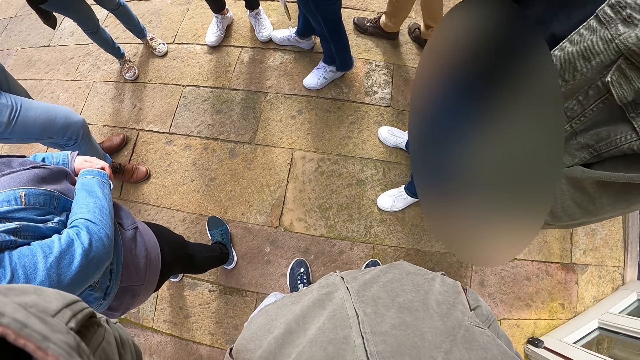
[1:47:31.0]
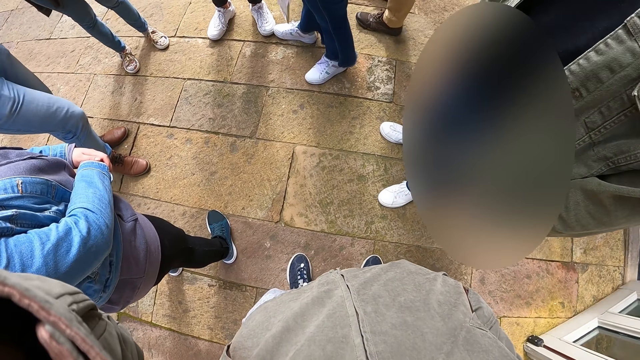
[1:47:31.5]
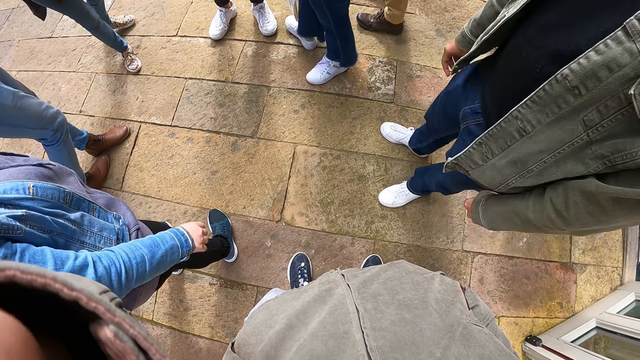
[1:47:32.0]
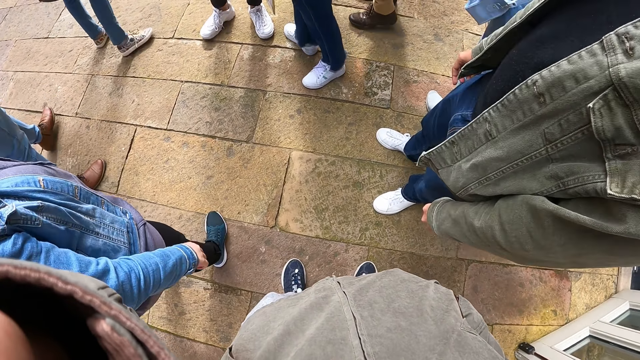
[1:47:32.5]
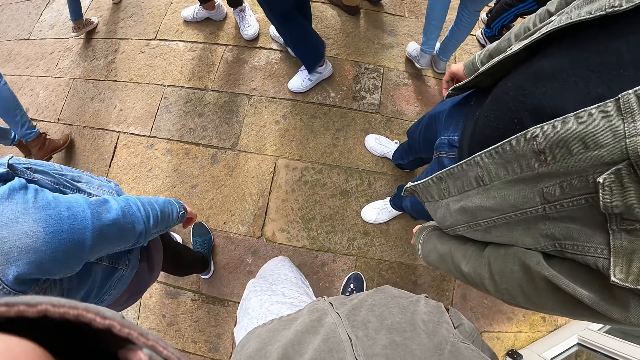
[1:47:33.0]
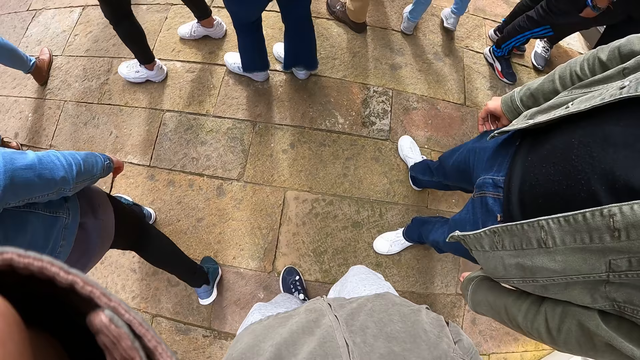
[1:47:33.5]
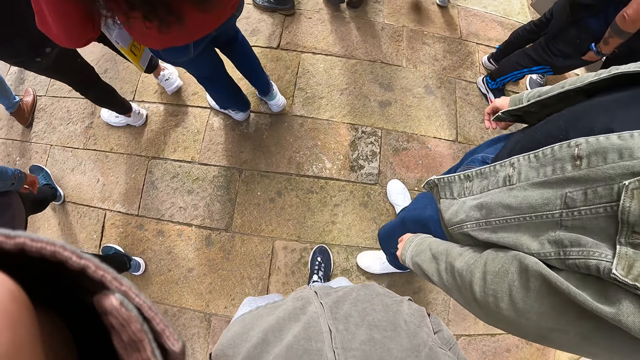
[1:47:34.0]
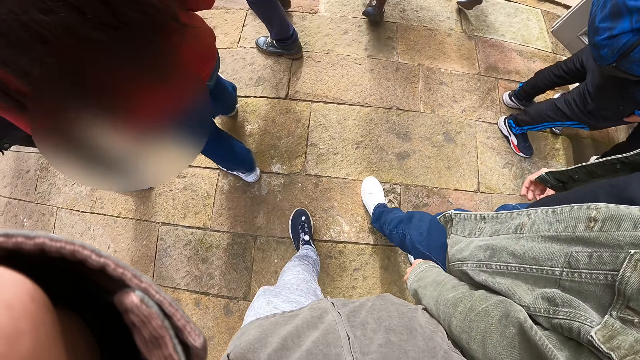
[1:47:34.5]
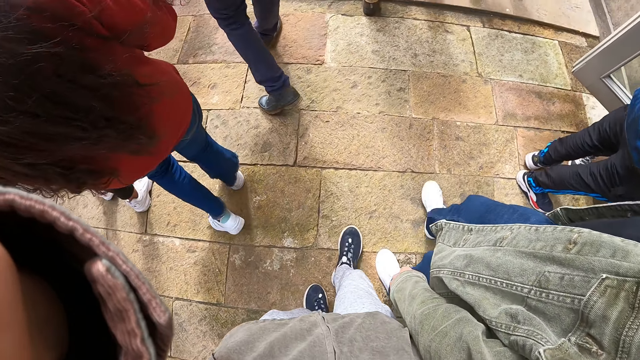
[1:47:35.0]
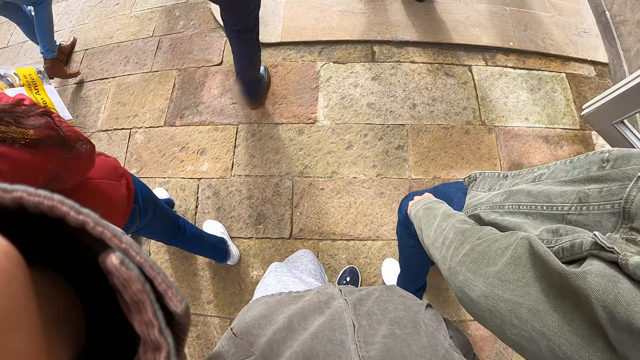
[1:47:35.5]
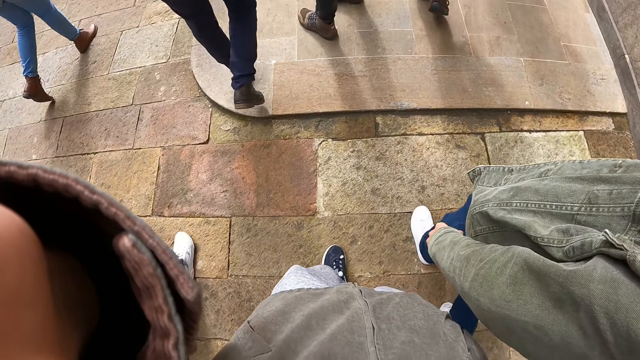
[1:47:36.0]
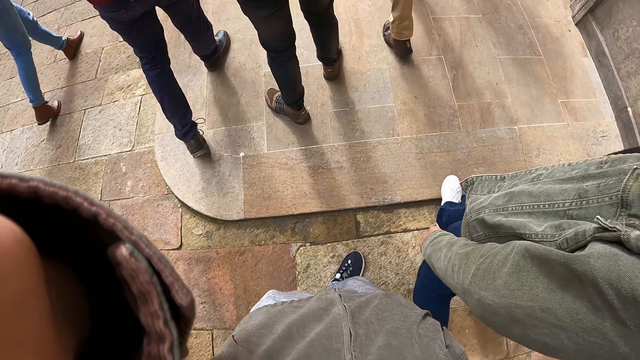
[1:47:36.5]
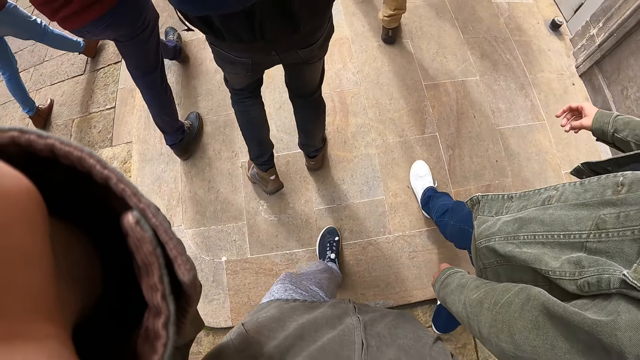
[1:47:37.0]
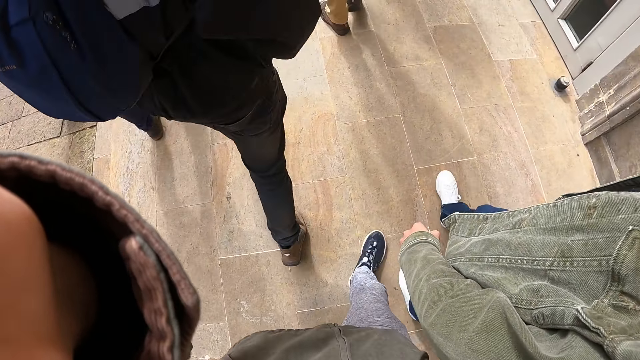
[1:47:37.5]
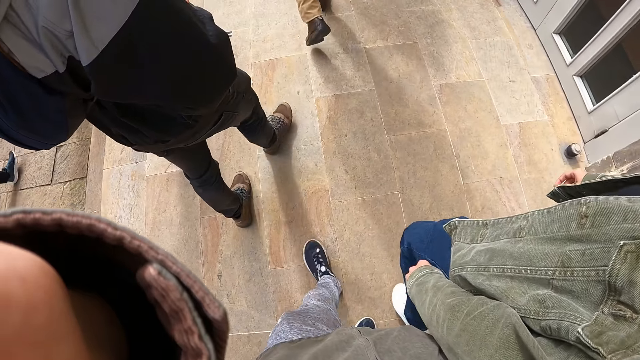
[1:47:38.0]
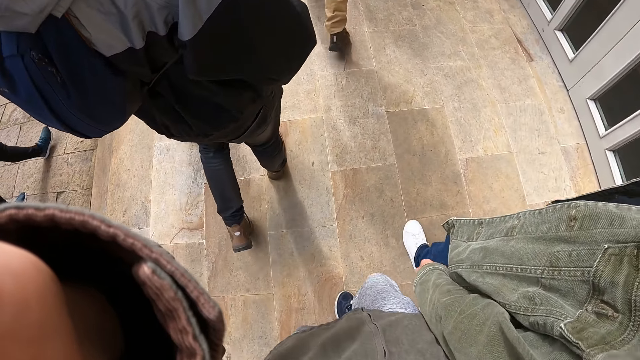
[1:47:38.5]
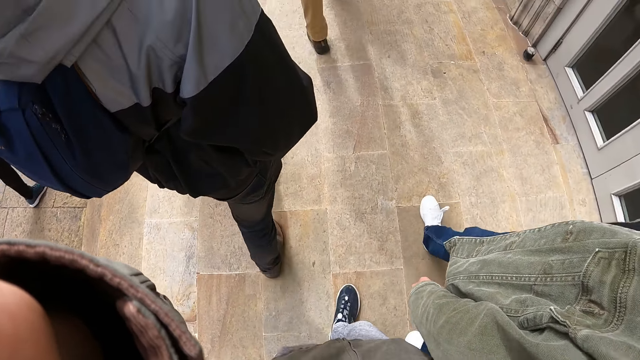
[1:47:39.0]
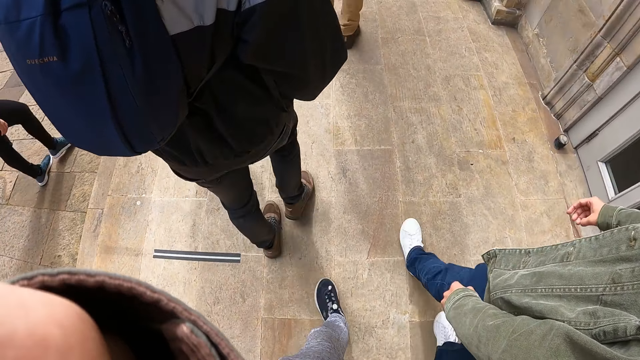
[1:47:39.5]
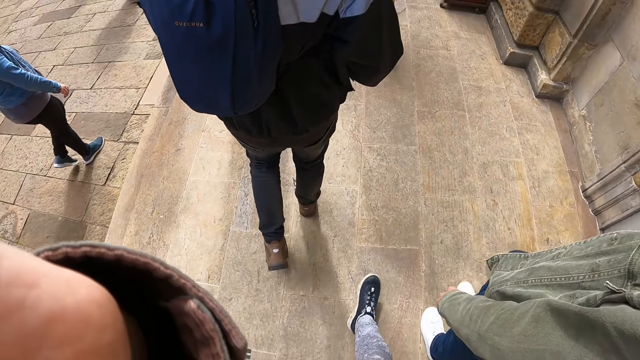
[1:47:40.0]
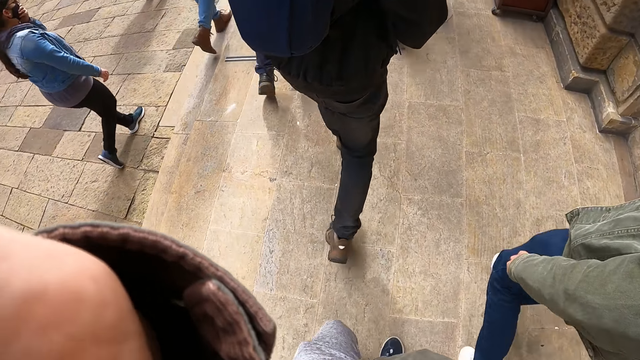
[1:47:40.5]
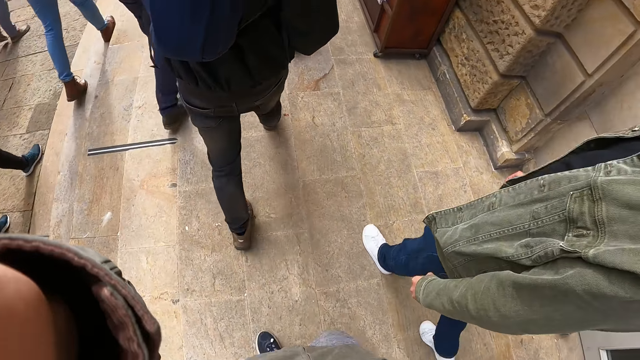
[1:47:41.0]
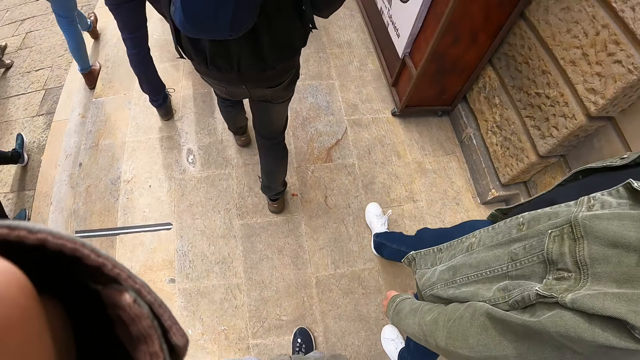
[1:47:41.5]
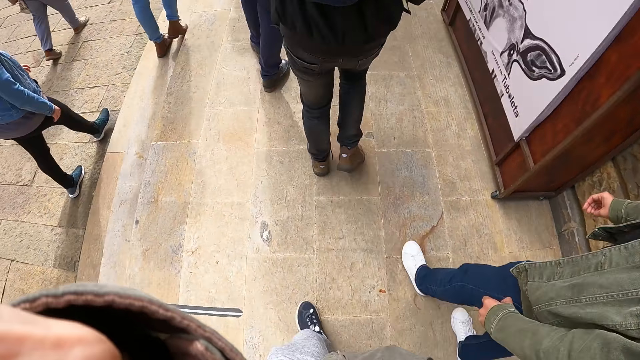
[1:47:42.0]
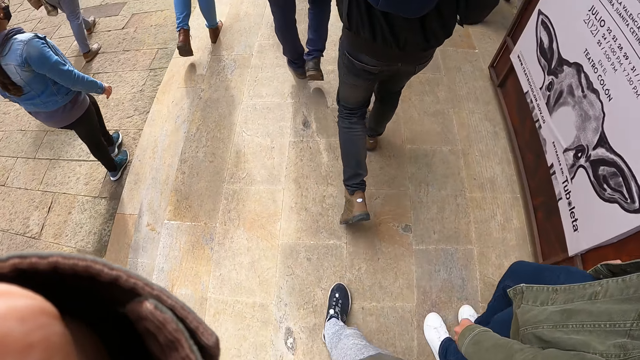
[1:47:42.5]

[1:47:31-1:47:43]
The camera wearer stares around. They walk alongside the colleagues. They walk around. A man walks around.

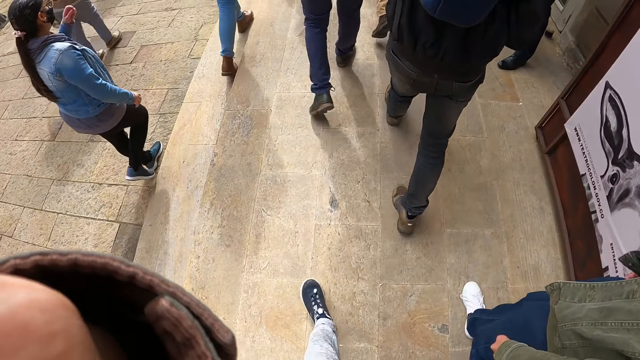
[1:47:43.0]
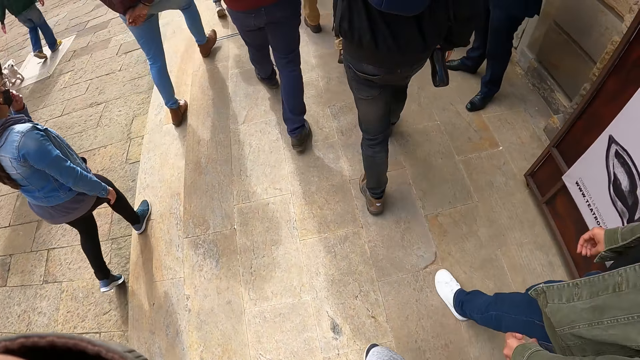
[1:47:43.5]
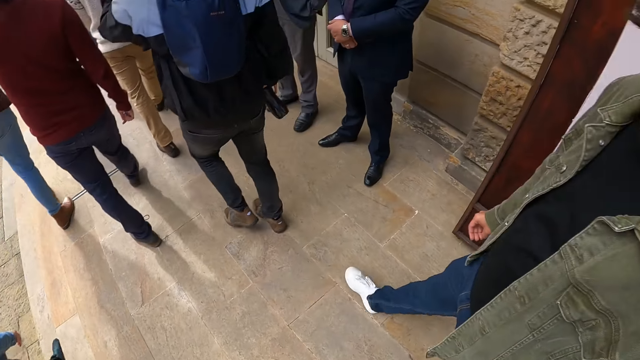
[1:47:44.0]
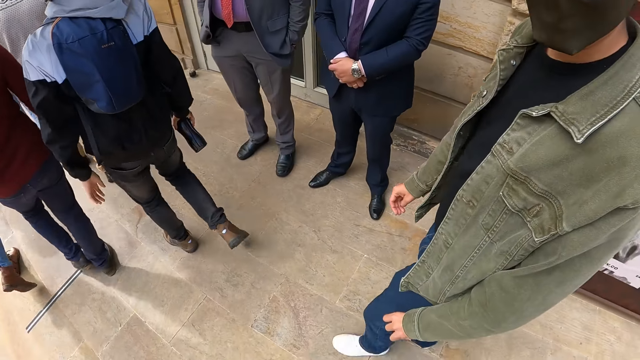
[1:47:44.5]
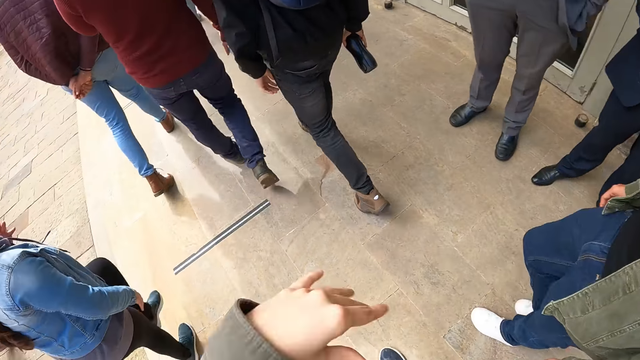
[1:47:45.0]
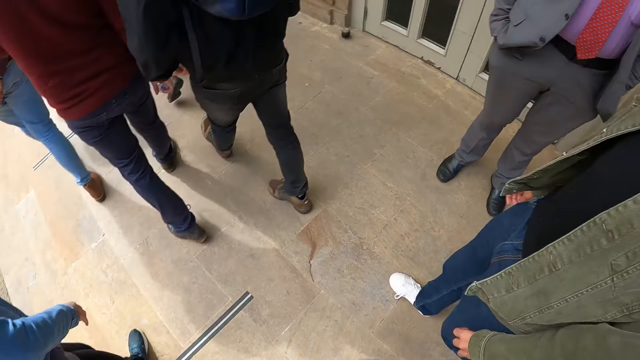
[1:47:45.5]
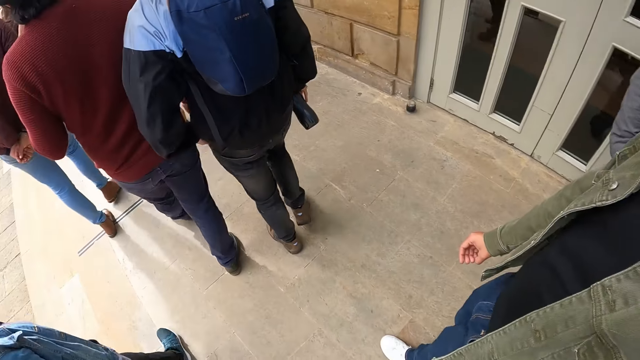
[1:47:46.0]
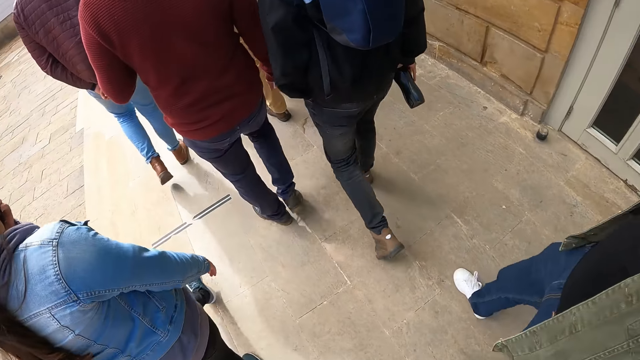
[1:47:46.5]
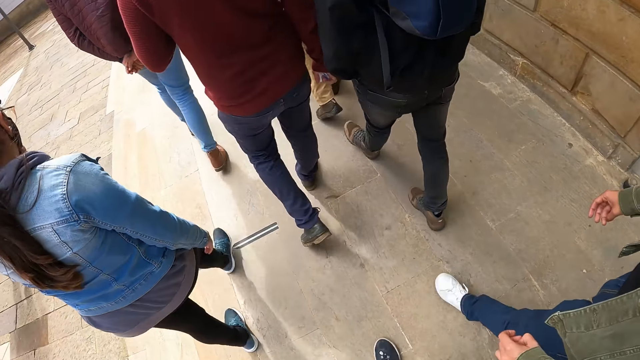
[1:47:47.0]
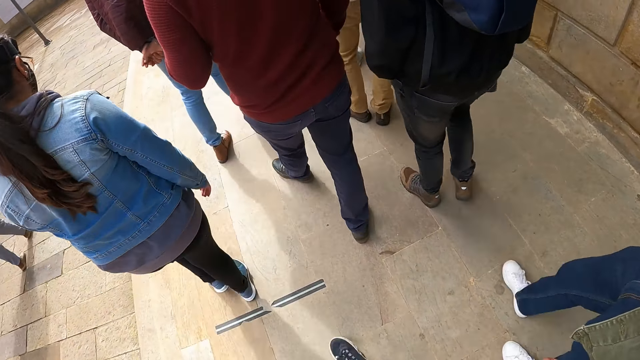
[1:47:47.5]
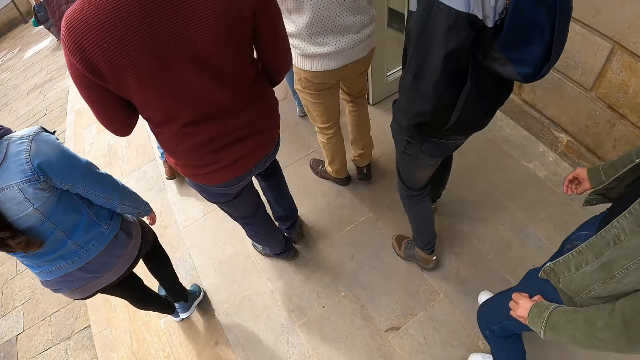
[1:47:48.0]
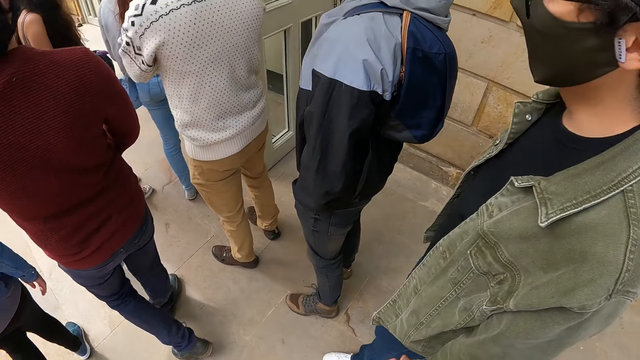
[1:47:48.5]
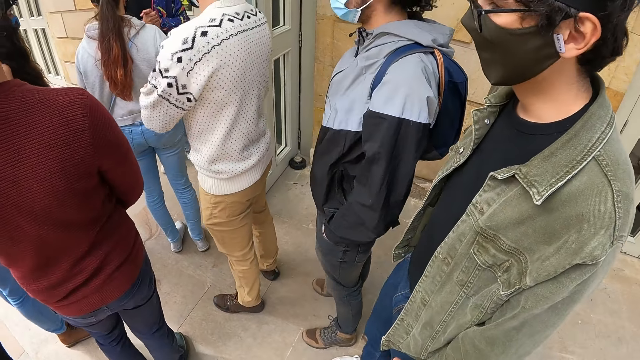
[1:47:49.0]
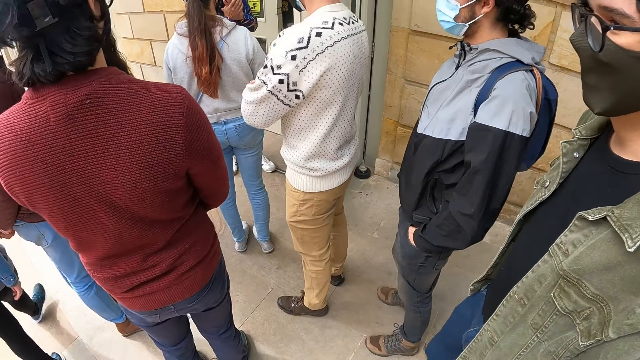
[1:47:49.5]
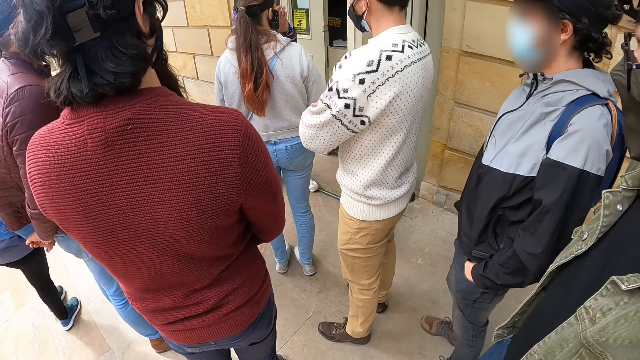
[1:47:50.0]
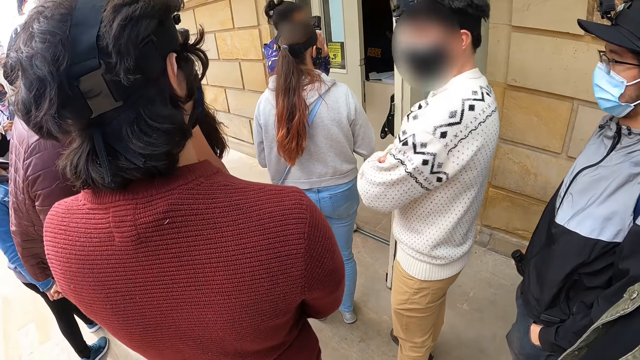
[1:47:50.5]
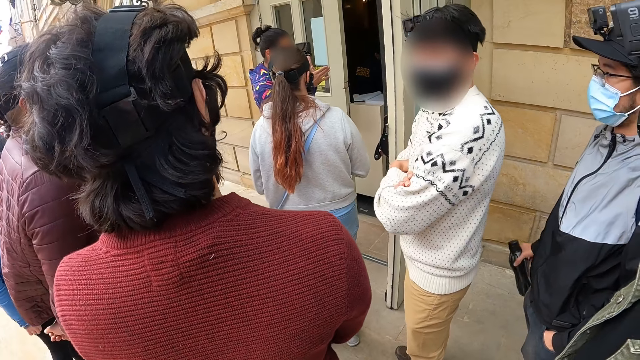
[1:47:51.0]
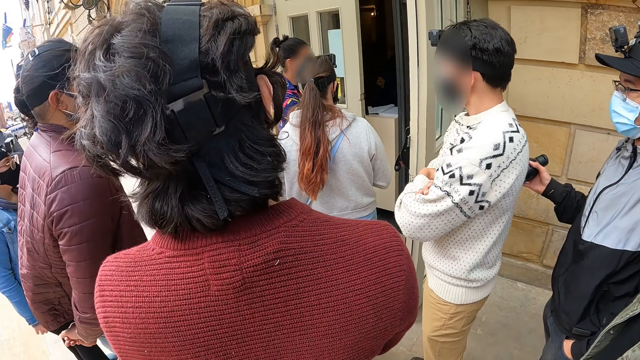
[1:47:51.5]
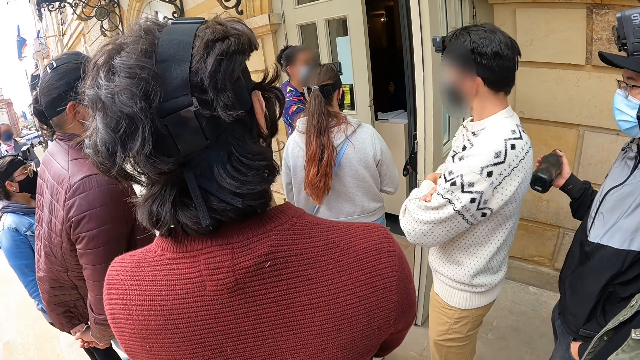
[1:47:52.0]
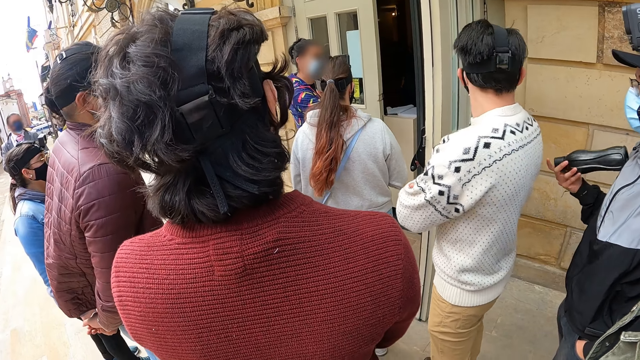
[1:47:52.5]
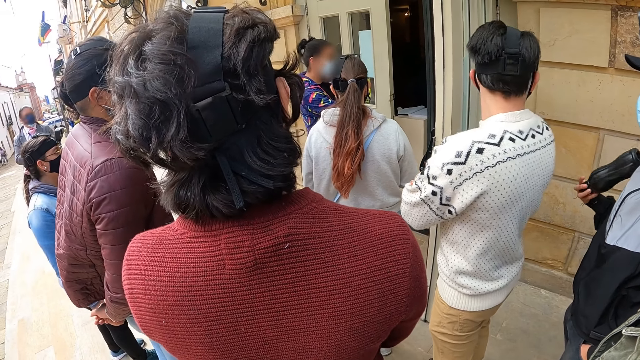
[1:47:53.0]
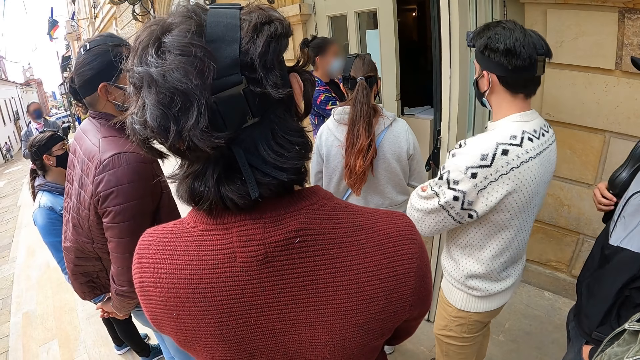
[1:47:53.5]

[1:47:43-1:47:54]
The camera wearer stops walking.
